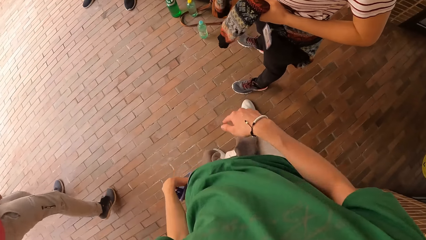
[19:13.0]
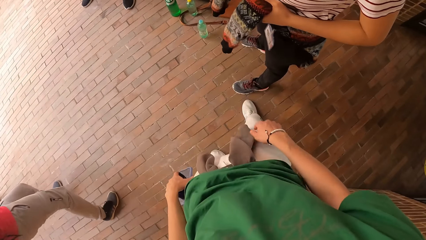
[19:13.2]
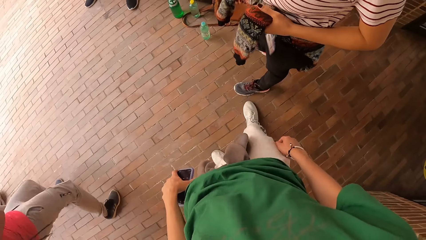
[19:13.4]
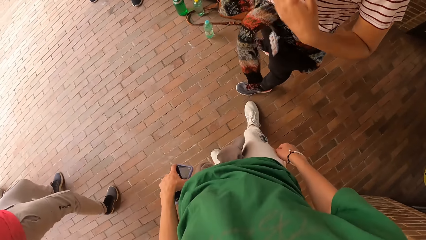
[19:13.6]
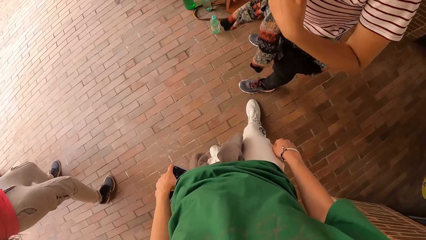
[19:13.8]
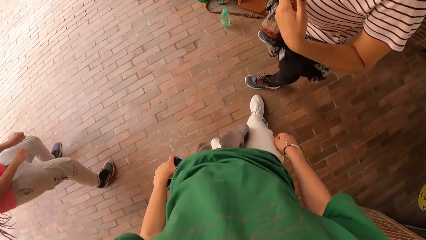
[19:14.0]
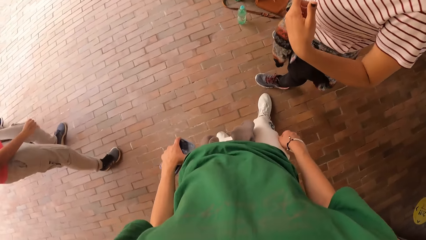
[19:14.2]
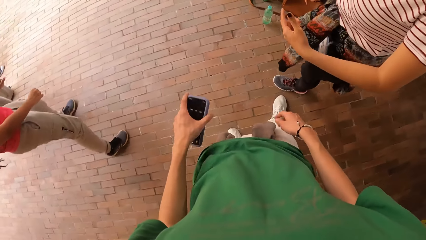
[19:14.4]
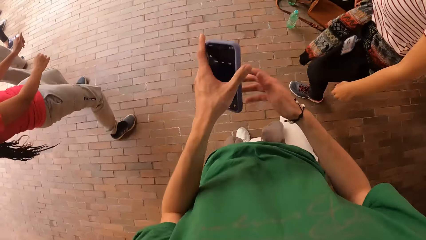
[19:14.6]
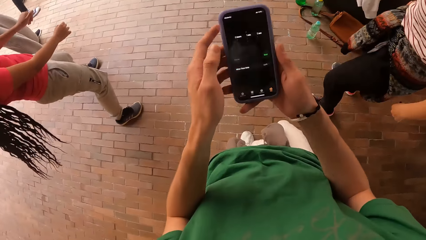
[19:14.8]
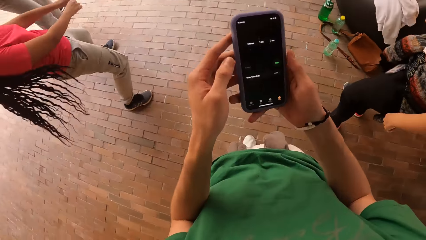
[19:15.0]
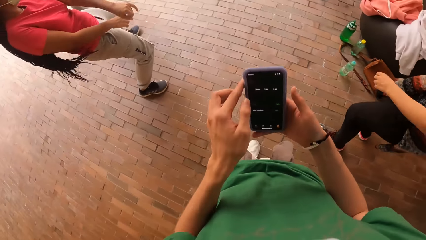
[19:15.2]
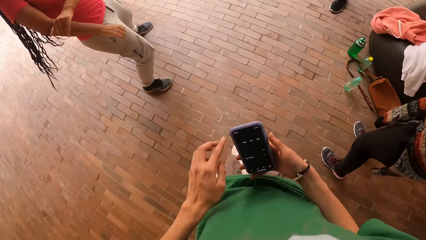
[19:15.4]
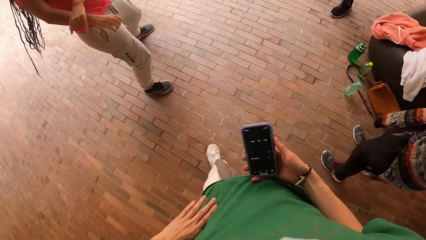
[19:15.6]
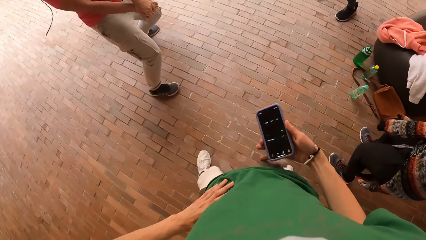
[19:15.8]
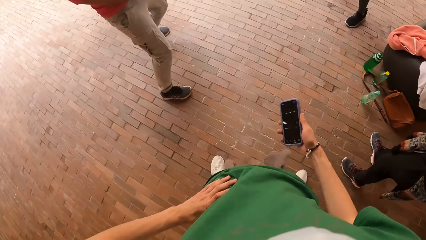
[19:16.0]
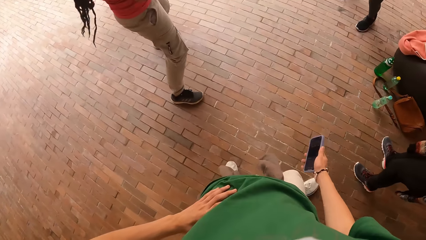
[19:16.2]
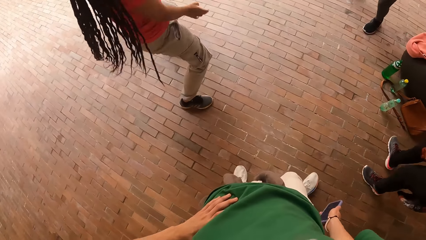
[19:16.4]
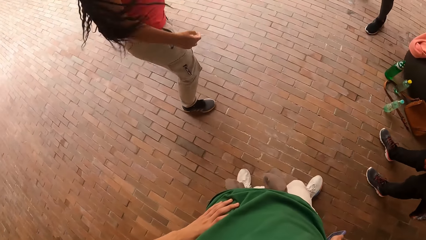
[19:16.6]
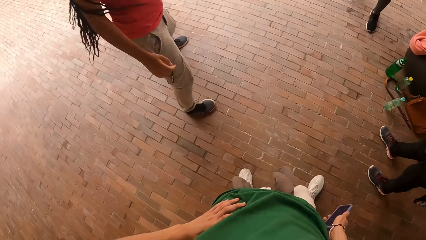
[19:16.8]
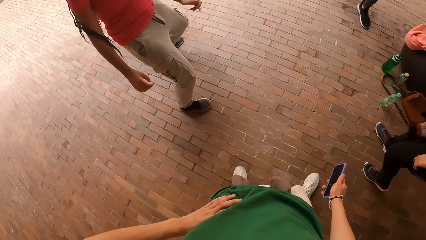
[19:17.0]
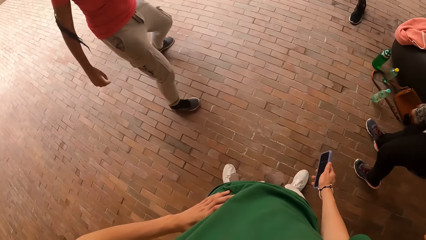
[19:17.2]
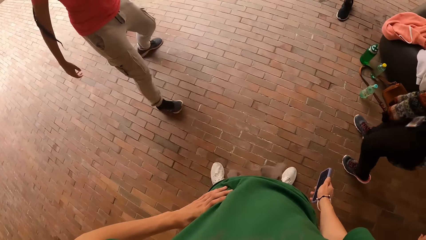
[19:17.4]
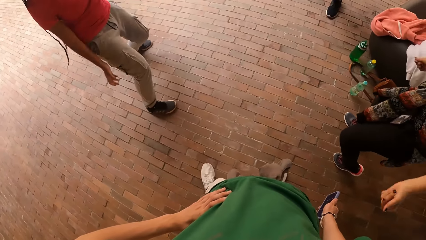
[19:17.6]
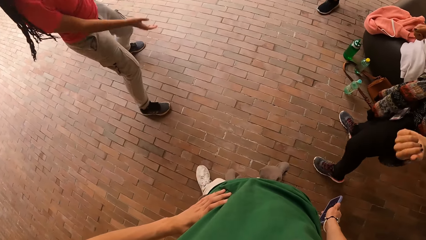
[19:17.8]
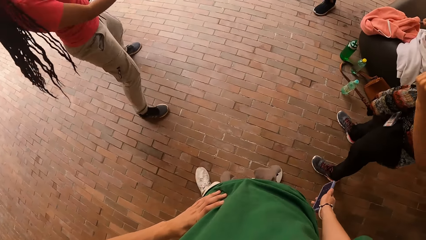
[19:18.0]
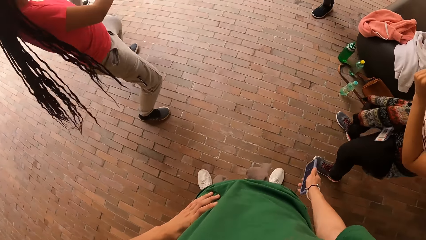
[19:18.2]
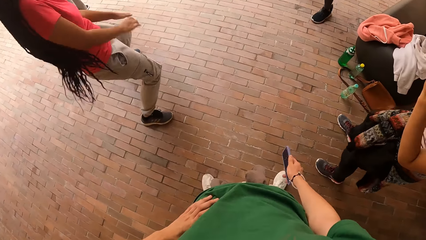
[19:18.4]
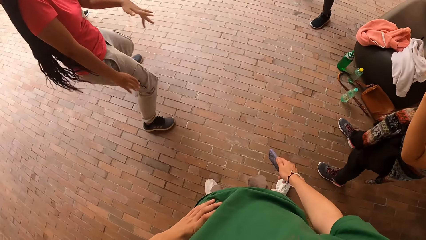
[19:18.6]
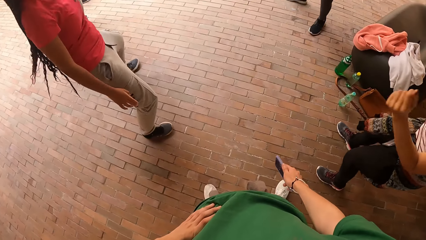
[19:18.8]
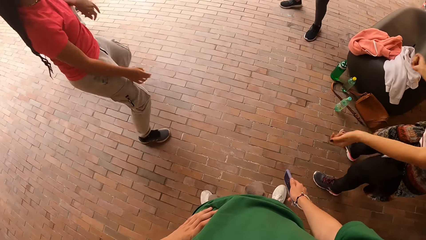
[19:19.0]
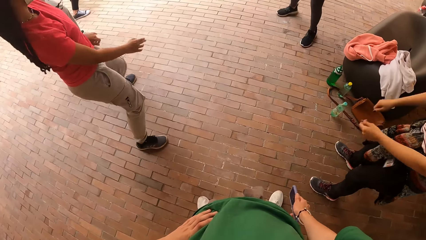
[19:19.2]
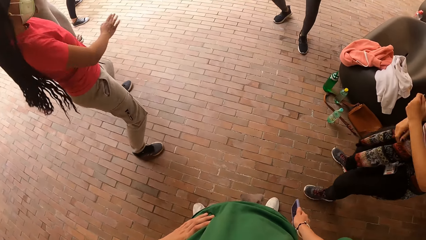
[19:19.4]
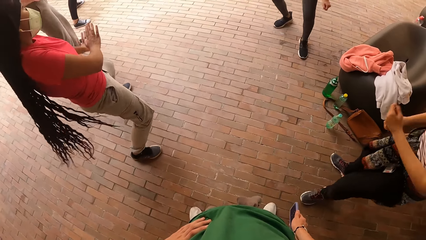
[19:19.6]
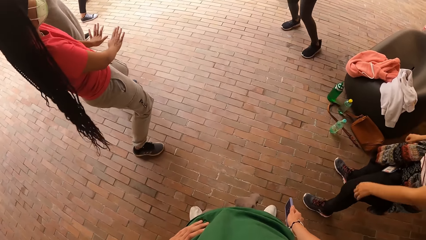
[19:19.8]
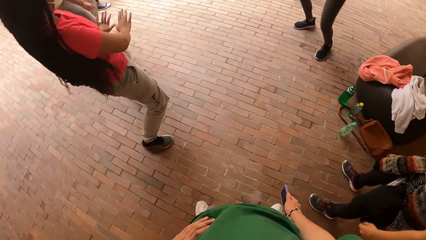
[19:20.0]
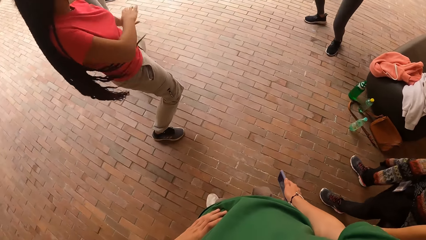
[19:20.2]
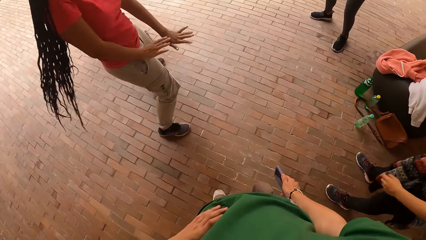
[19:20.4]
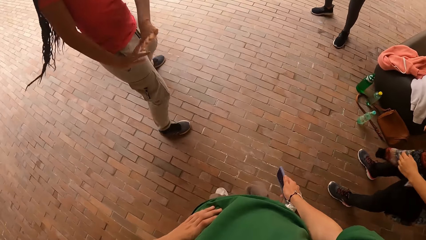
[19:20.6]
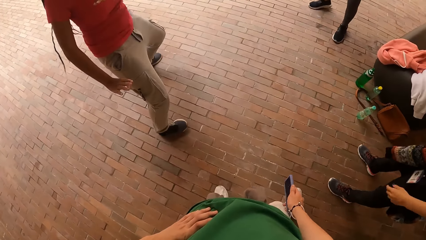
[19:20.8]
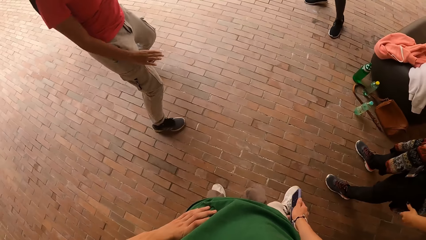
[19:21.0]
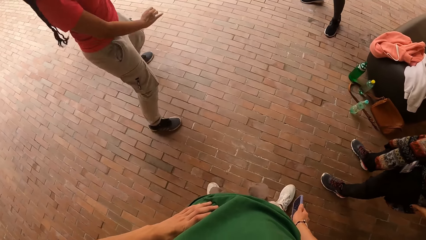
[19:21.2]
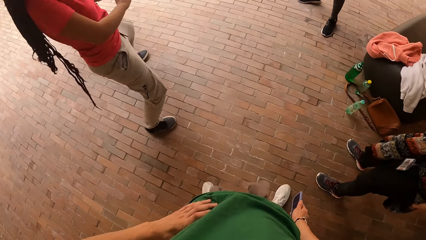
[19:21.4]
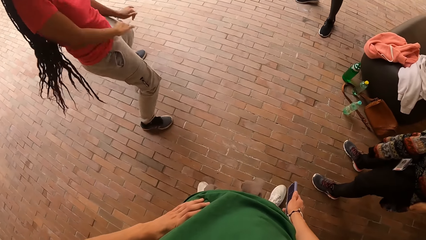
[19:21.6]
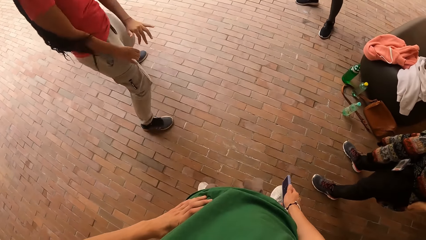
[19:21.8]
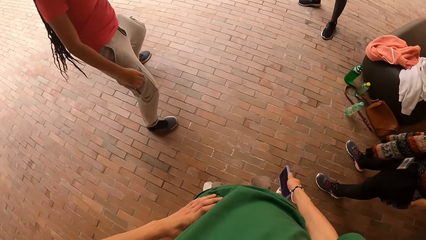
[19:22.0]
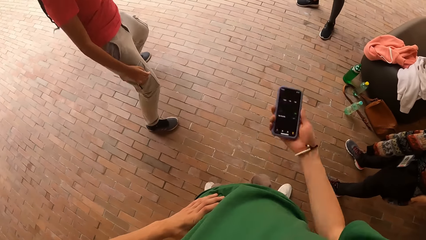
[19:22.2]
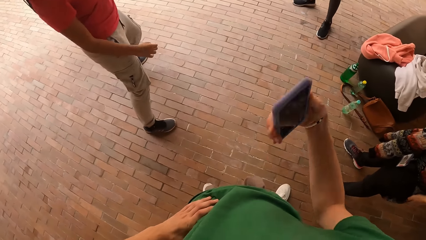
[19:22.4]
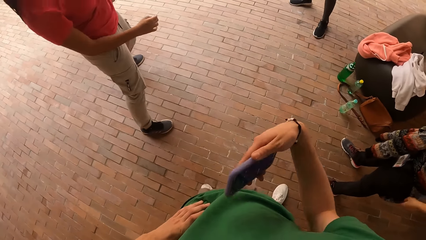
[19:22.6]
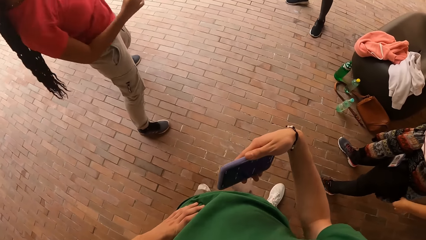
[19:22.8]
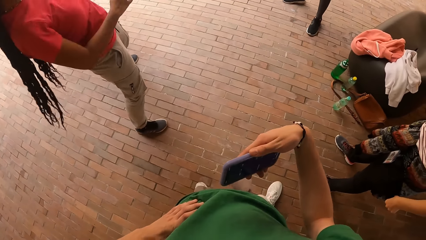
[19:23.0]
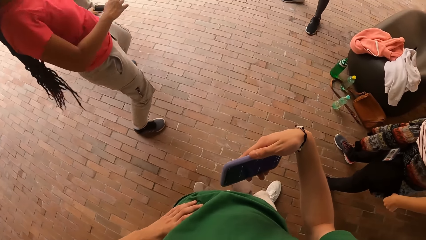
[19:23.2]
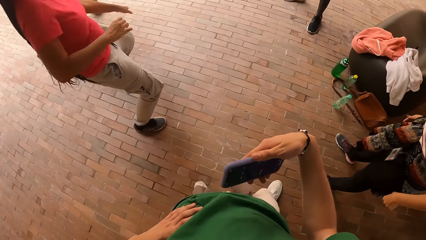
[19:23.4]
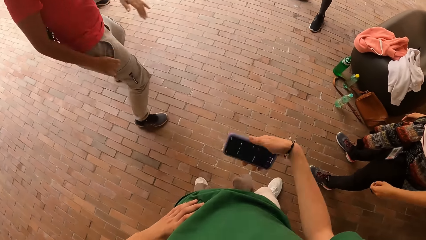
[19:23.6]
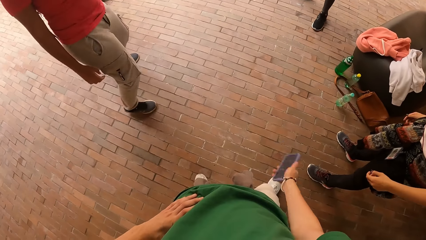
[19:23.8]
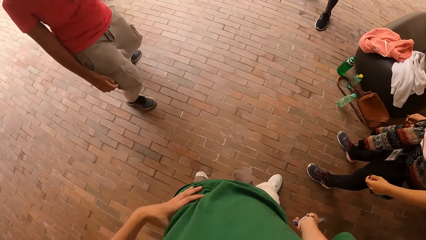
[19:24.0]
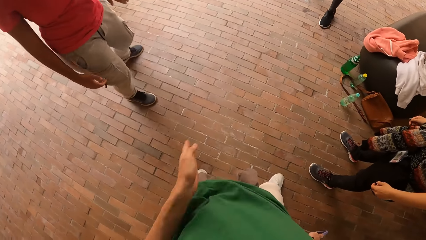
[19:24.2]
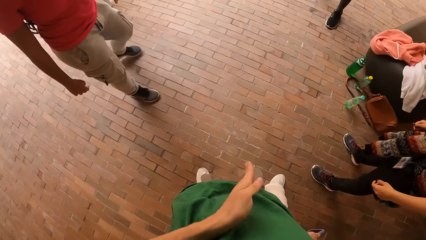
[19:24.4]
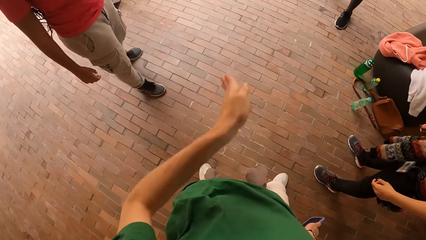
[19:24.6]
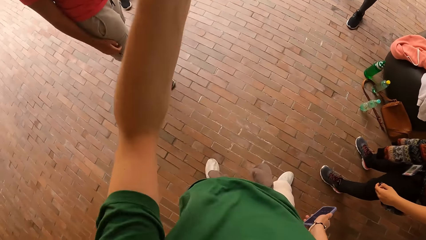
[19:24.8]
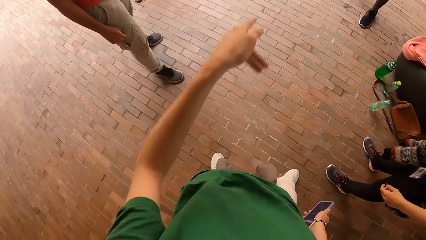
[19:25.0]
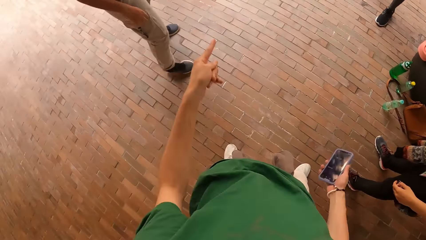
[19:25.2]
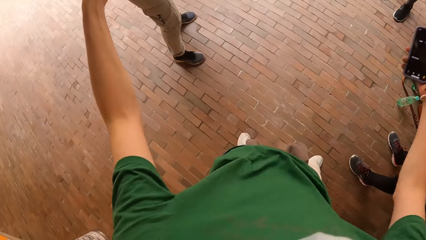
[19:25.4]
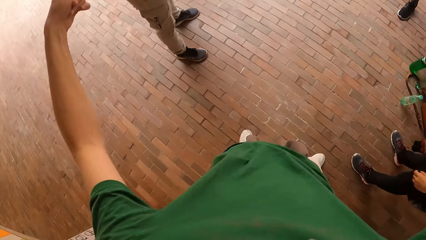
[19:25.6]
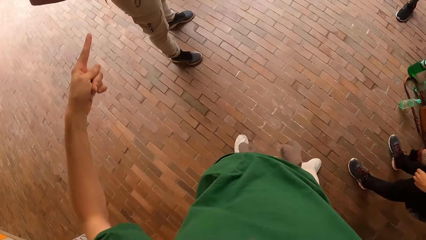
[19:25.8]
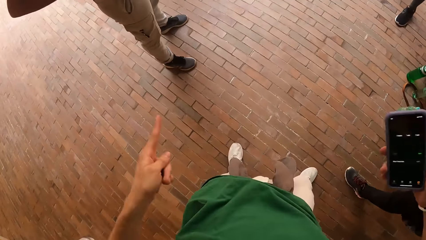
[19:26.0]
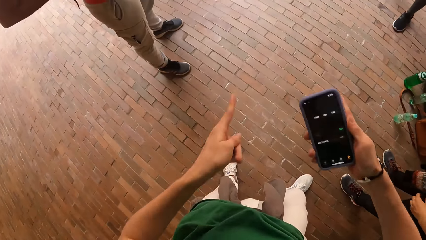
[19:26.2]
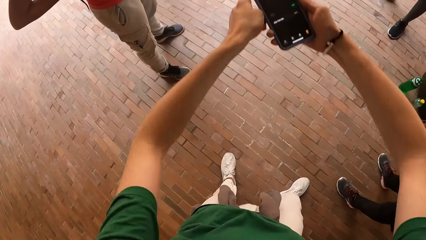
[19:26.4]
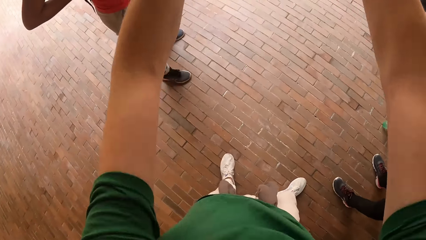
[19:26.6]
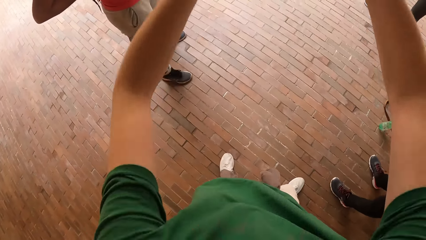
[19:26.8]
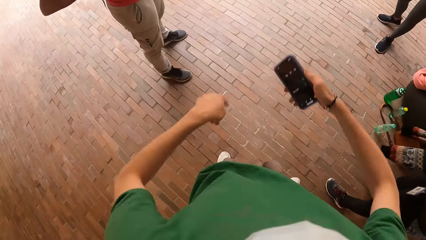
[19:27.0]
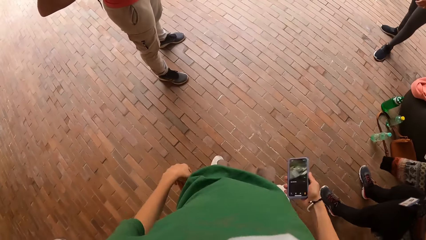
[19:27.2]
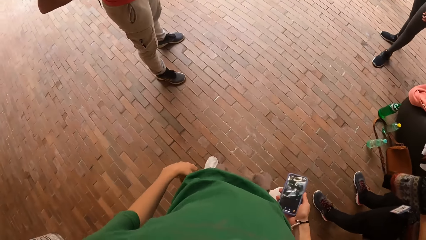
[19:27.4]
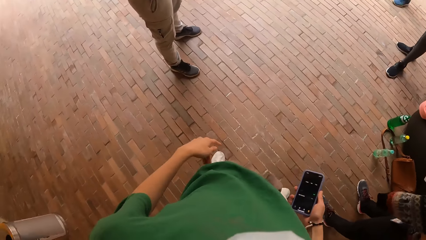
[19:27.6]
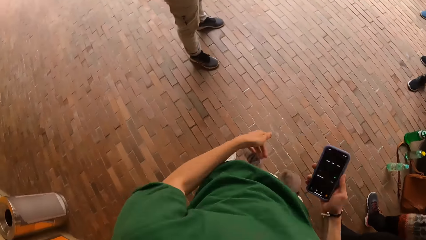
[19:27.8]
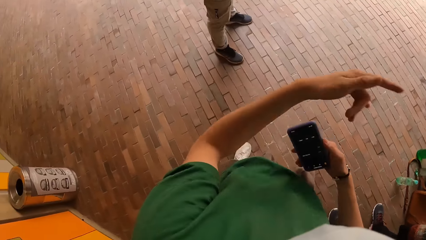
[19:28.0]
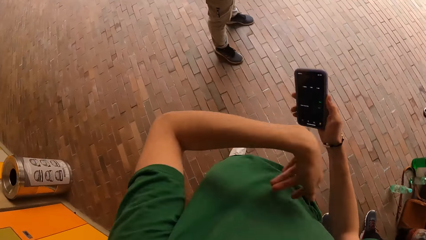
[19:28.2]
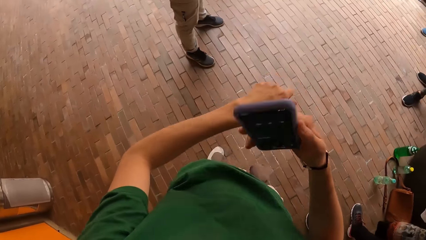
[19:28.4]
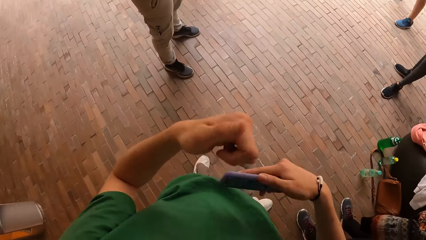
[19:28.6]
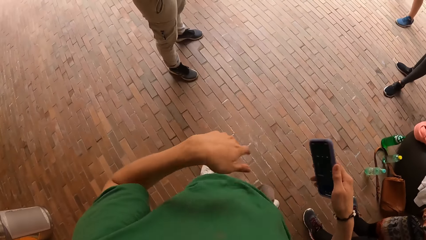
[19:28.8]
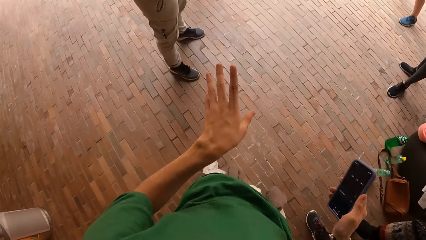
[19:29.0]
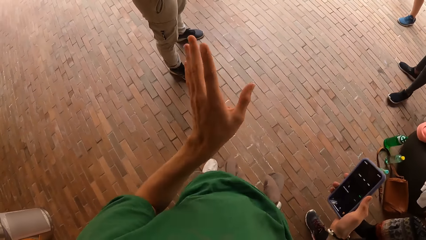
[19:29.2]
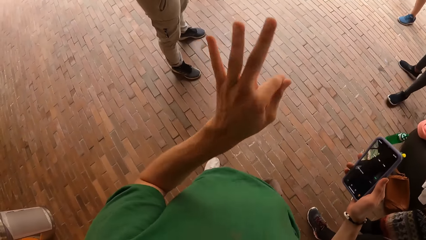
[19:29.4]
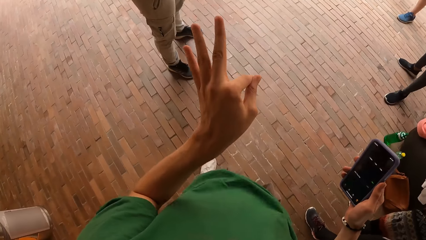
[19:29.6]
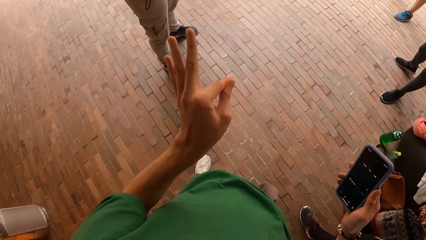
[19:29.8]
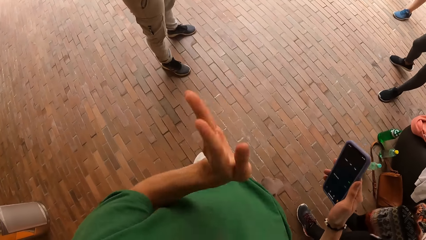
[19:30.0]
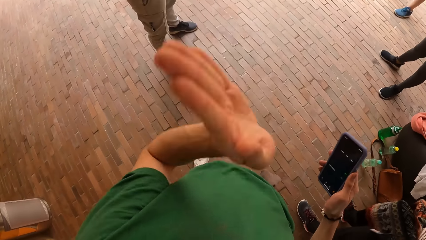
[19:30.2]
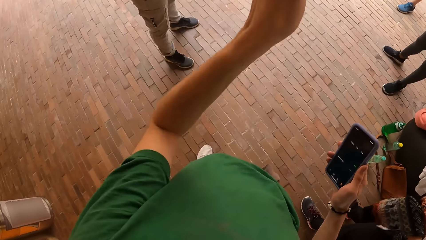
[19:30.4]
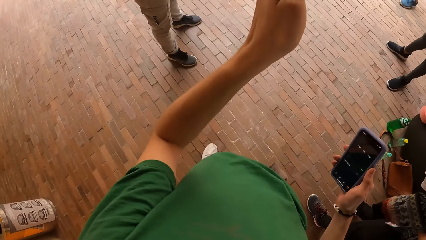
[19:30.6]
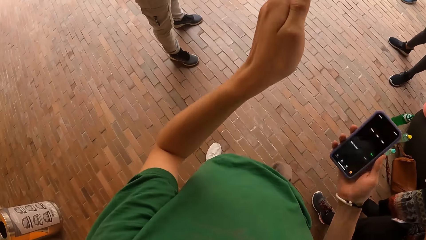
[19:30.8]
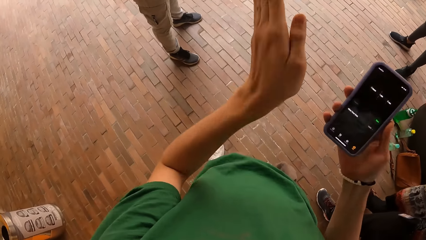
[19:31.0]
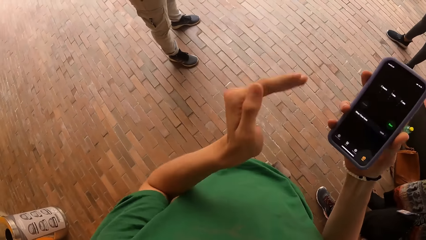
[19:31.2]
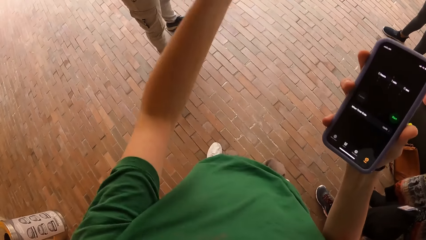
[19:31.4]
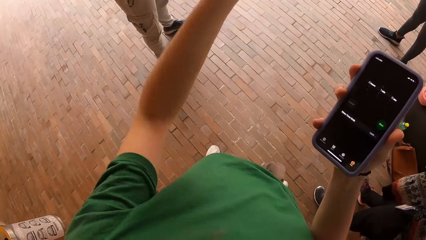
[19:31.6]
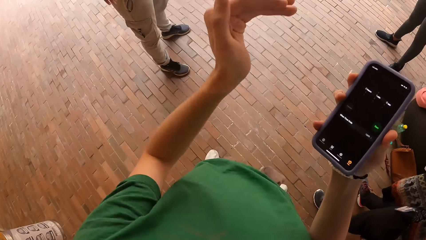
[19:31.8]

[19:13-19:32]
The woman drops her cardigan in her left hand. The woman dances. The camera wearer holds the mobile phone with both hands. He switches the phone to the other hand. He operates the phone. He pulls his hand off the phone. He holds his waist with his left hand. He gestures his hand. He gestures his hand again. He gestures his hands.
